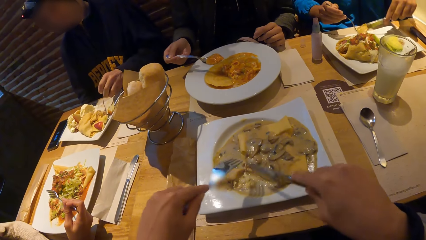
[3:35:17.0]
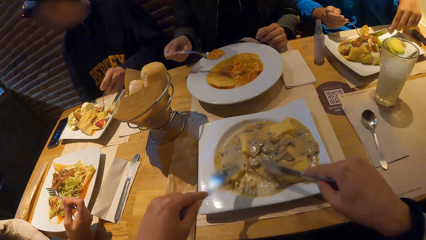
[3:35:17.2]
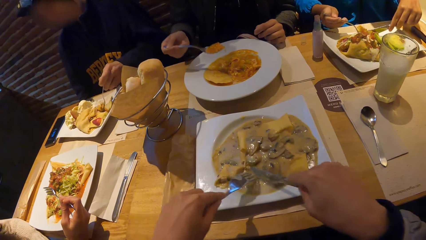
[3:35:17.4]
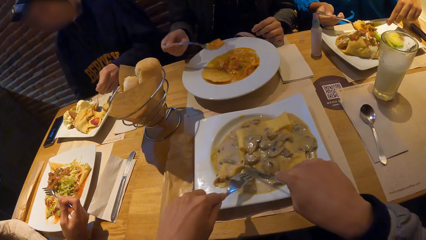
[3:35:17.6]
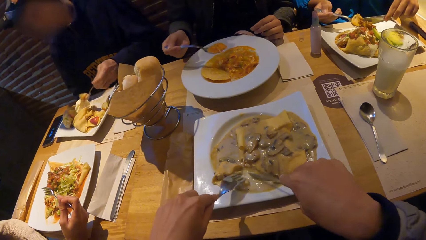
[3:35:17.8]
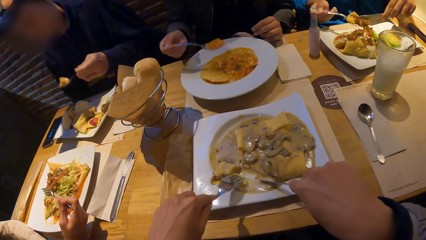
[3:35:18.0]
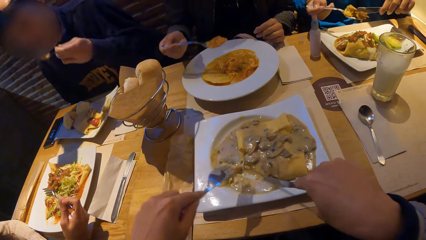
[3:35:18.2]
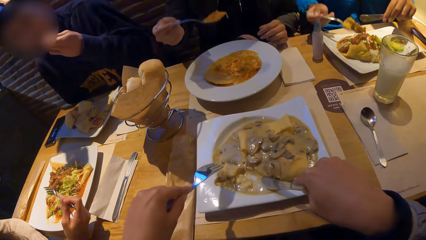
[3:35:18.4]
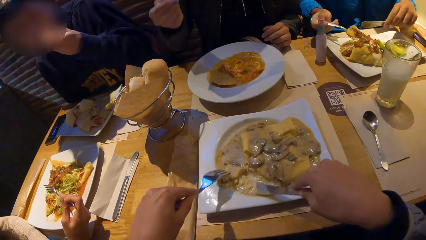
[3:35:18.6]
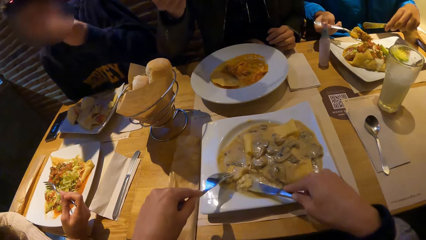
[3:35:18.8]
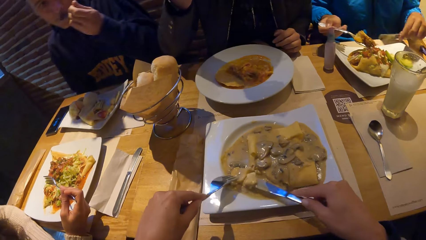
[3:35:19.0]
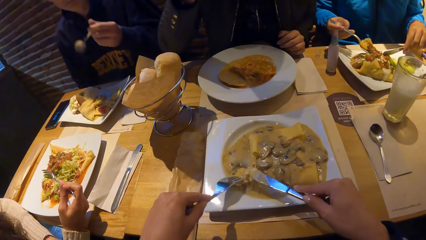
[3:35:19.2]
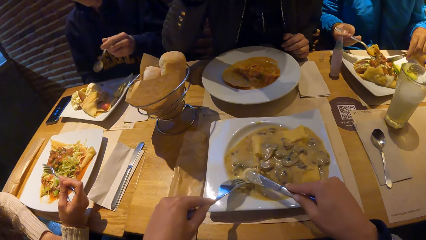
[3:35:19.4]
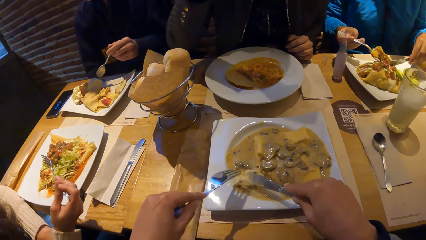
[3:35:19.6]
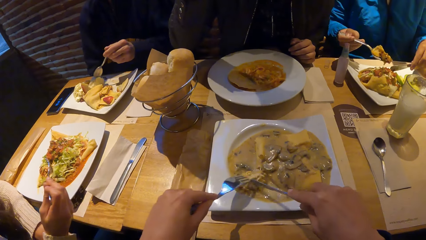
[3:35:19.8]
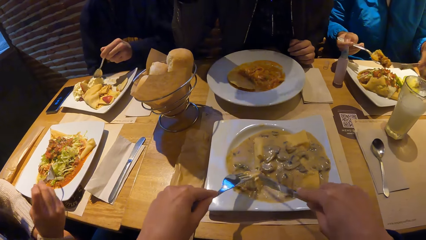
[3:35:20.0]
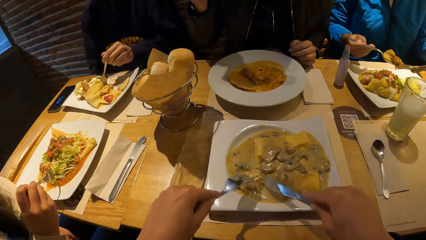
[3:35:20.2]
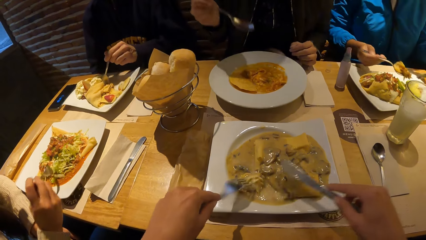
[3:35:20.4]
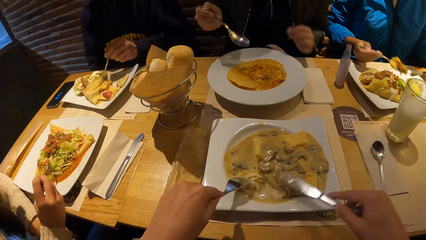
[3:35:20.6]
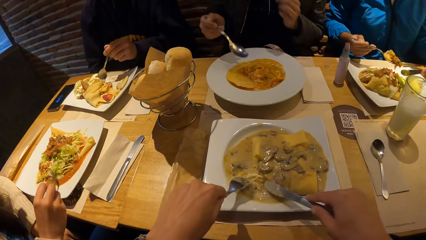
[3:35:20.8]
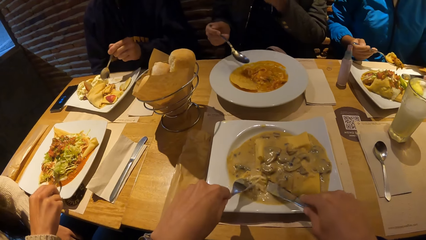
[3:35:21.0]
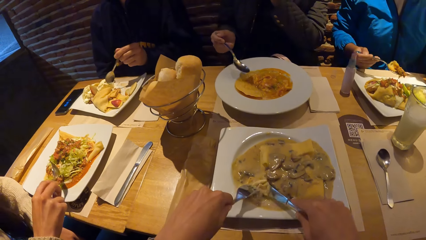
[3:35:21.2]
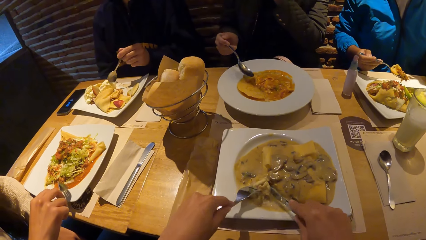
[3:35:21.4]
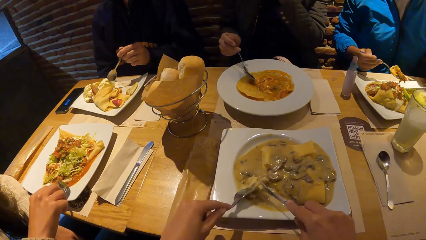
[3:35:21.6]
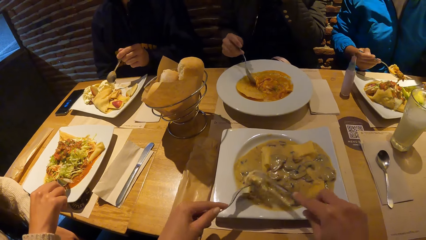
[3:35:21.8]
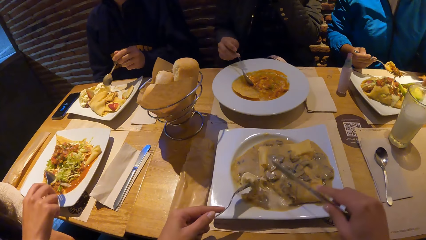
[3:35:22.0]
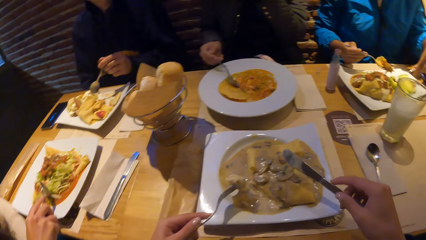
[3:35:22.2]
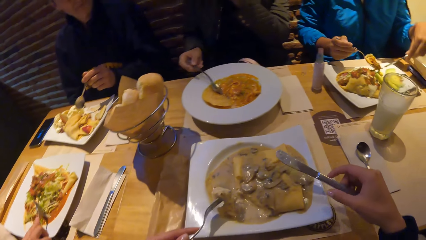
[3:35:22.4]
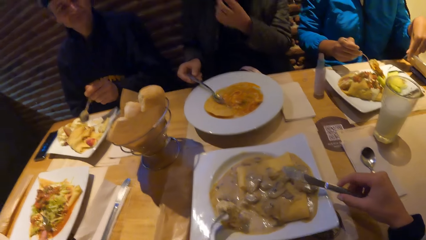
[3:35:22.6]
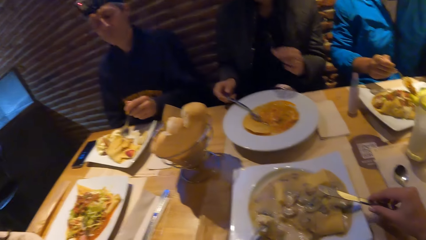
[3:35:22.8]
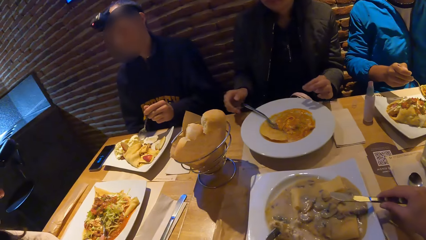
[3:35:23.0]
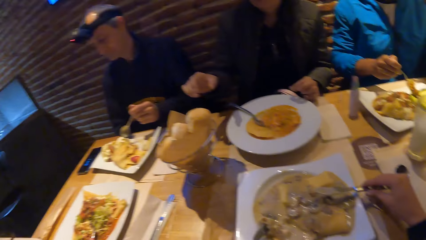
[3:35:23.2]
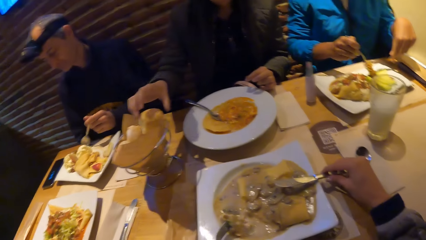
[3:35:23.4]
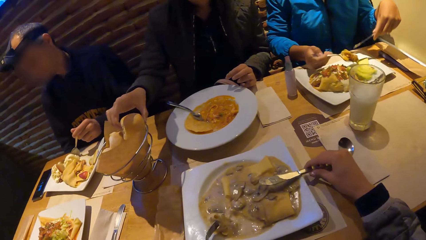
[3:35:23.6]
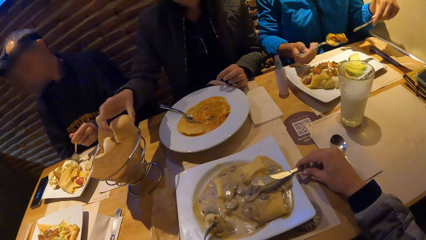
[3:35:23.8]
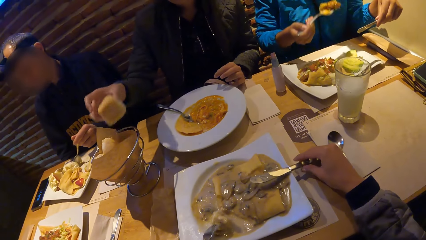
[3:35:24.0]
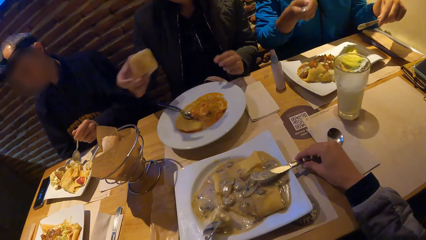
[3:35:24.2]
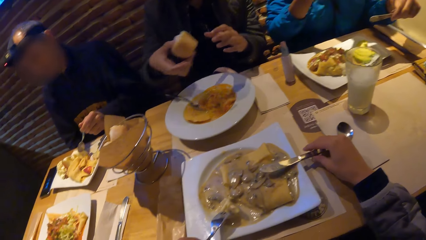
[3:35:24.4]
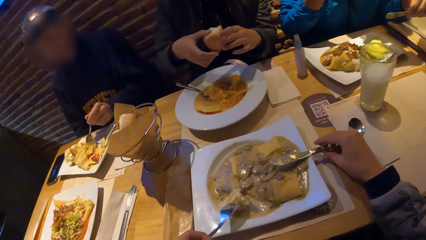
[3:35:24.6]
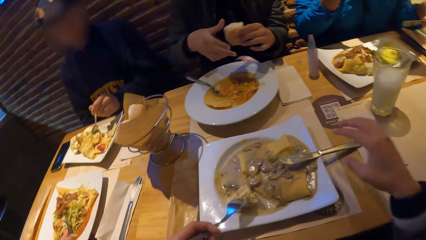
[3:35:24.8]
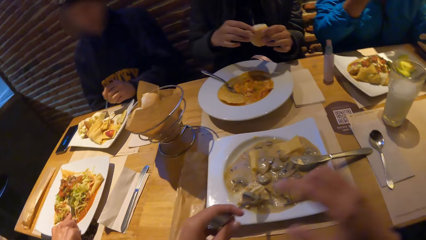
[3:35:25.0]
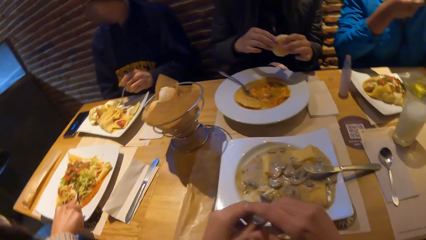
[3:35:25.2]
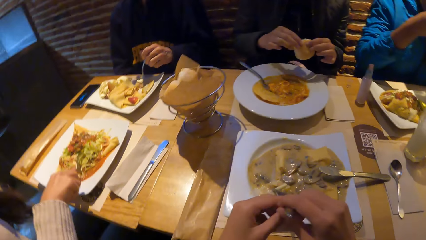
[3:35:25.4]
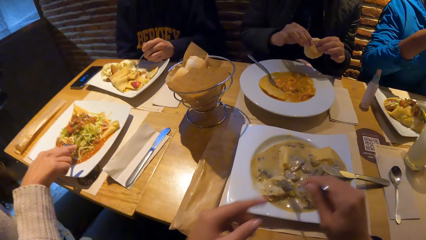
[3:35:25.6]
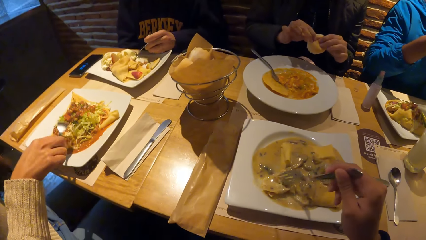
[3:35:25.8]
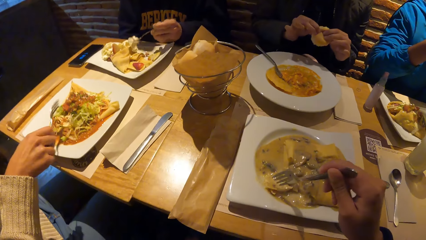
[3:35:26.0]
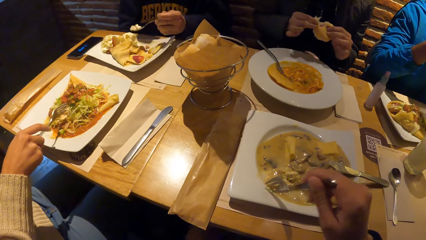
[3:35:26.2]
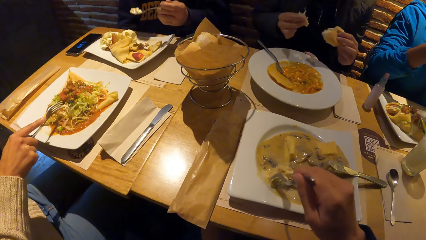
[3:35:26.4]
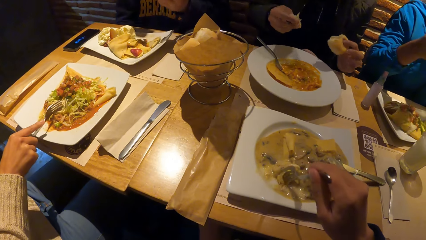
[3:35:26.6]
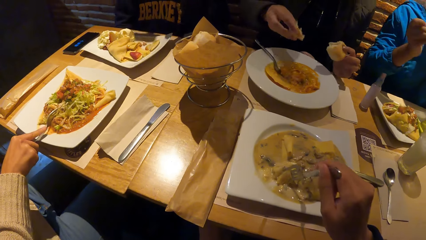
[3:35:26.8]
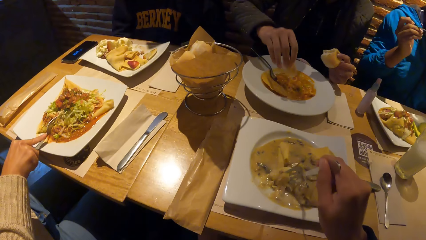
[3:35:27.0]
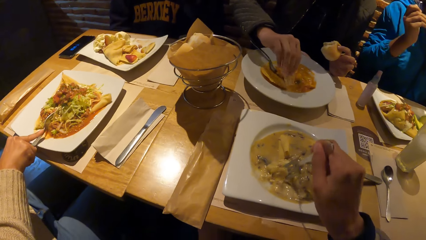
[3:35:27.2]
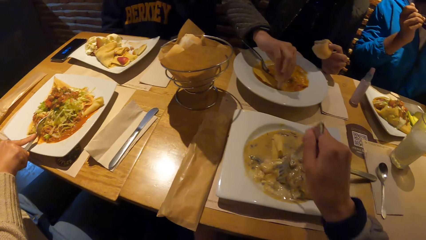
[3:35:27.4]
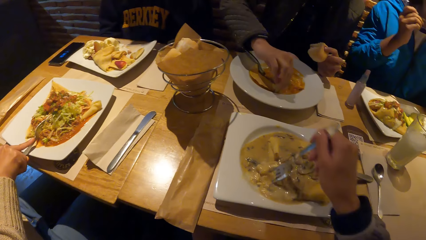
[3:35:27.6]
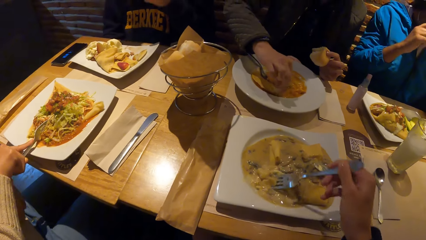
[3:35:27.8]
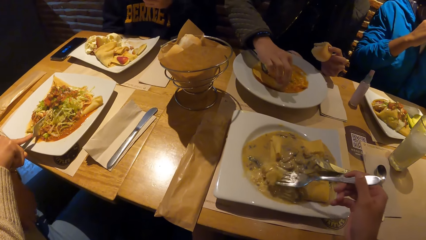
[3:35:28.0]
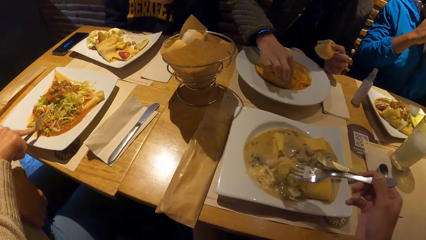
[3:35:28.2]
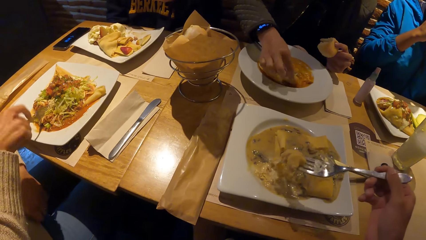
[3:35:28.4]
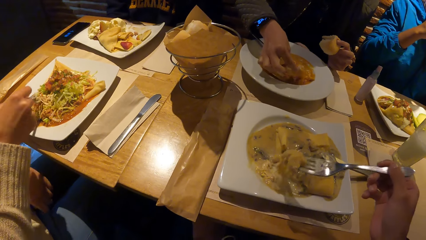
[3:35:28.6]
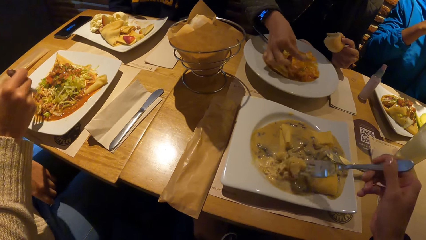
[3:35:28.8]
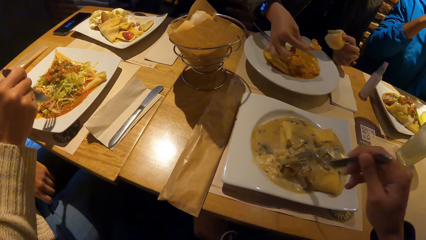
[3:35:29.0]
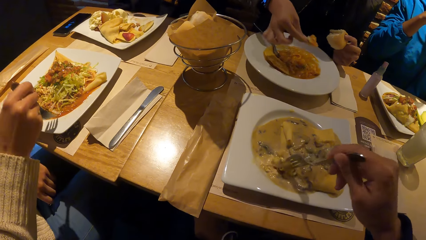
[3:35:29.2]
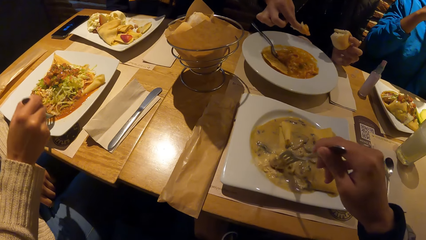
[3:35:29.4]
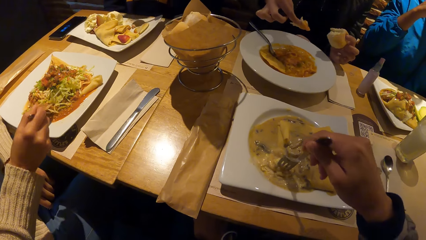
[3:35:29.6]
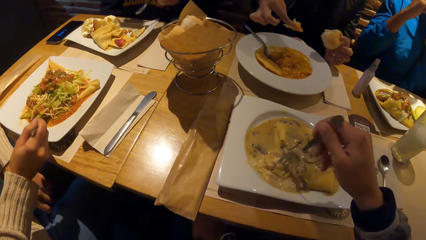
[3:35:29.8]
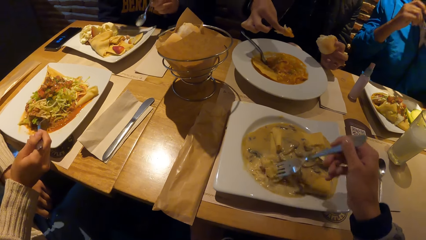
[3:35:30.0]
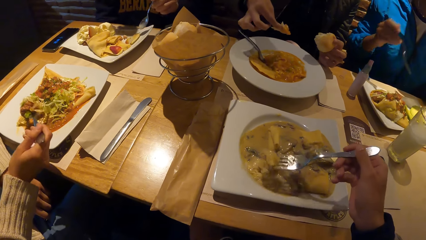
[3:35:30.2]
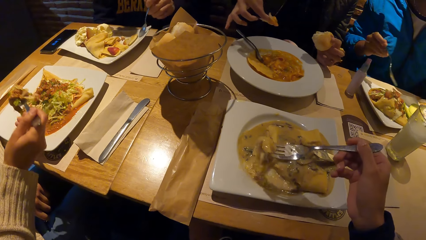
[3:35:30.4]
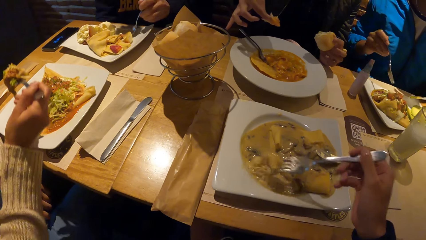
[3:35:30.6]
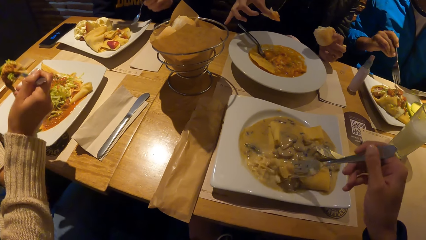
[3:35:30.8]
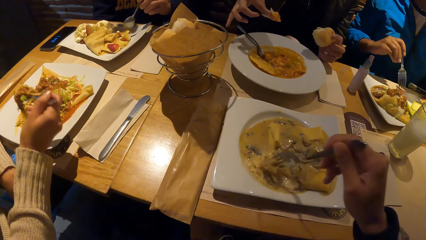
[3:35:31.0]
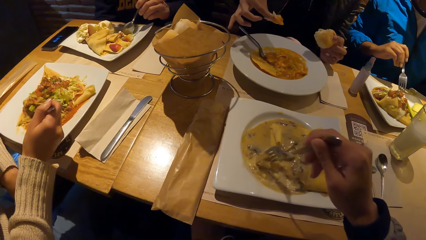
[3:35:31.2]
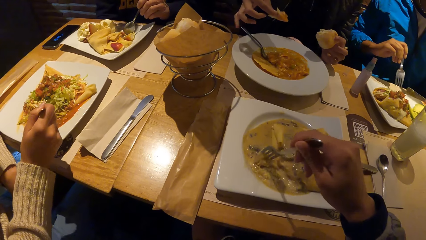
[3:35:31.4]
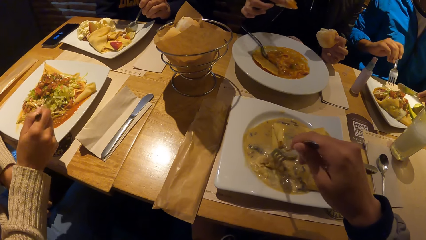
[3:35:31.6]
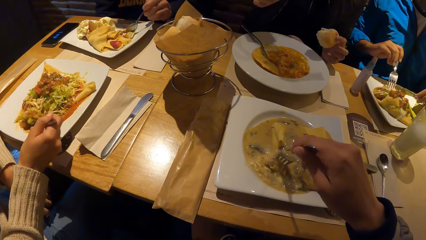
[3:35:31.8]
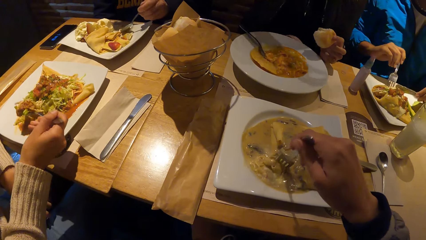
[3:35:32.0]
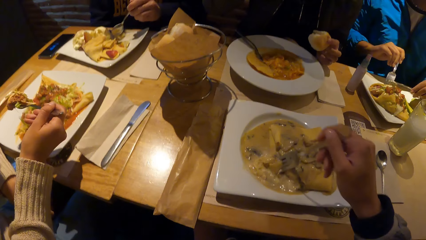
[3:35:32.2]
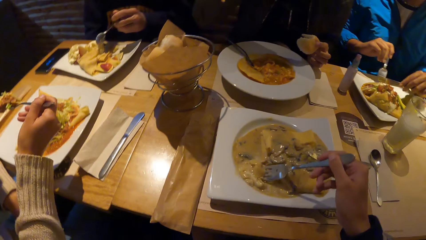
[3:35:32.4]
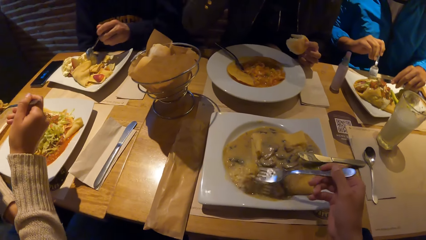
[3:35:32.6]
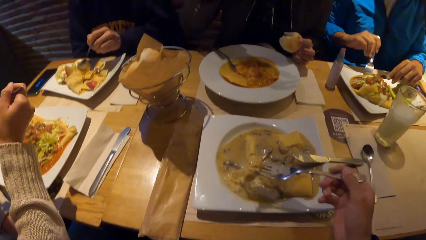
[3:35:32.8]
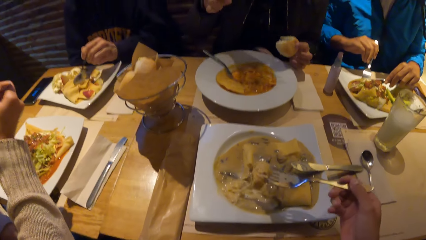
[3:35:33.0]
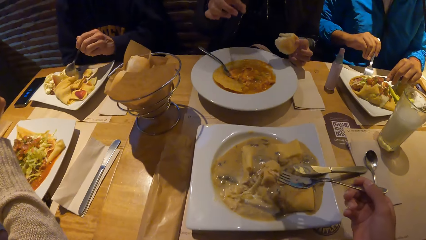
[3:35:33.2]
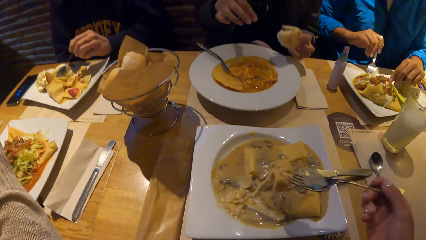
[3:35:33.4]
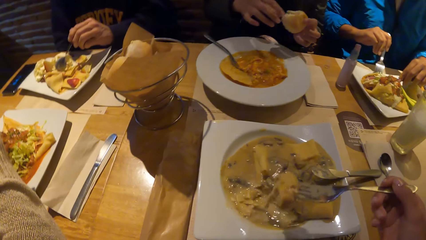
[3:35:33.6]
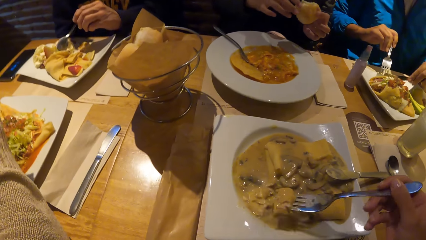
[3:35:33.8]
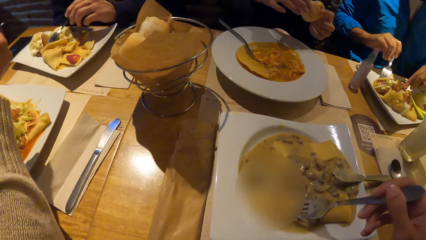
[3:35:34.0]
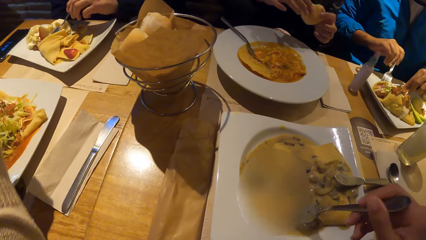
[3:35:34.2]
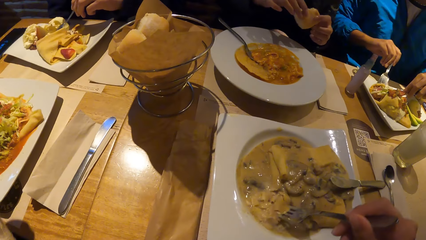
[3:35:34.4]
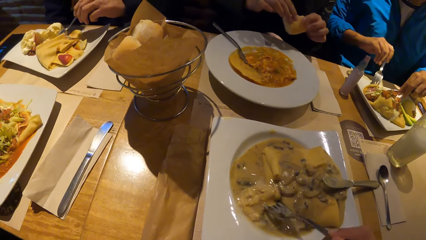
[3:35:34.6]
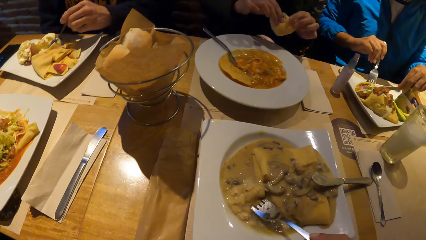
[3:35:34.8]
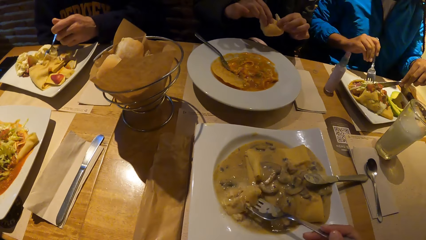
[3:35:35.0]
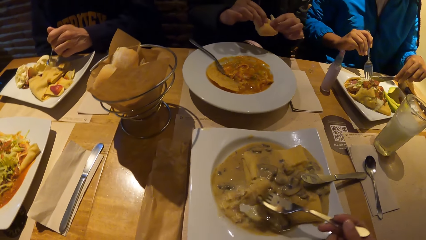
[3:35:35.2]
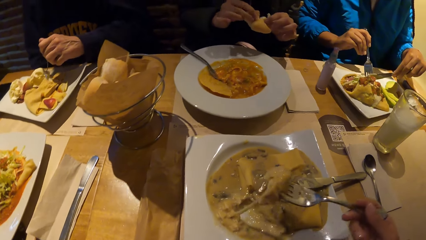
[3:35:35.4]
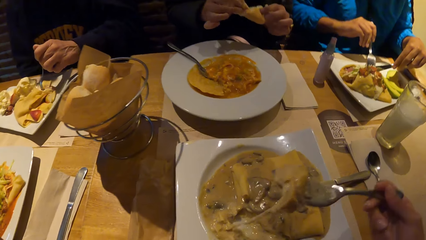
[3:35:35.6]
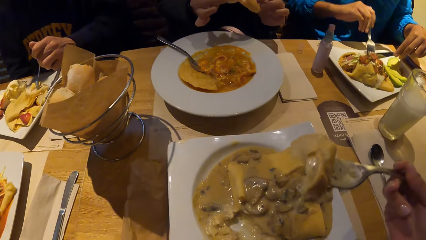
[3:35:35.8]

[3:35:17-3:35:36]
A man puts the food in his mouth with the spoon in his left hand. A woman puts the food in her mouth with the spoon in her right hand. The woman takes a bread from the bread basket on the table with her right hand. Another woman puts the food in her mouth with the spoon in her right hand. The camera wearer mixes the food on his plate with his fork in his right hand. He does this again.
